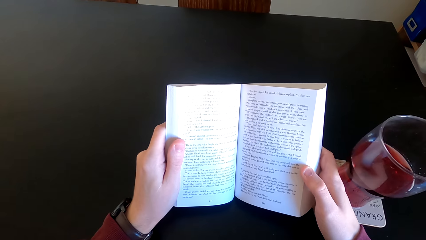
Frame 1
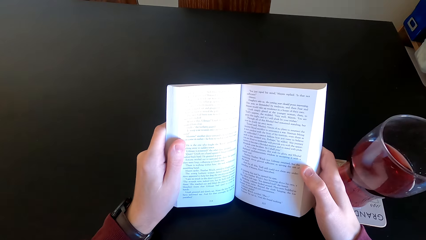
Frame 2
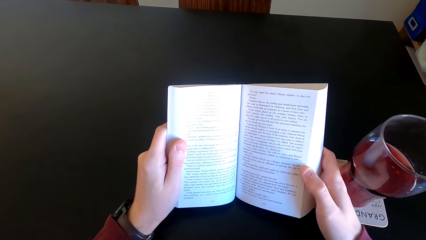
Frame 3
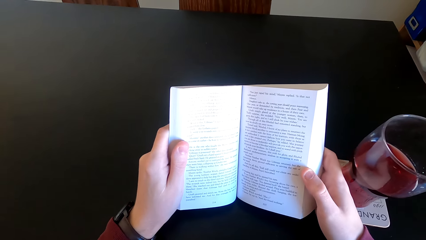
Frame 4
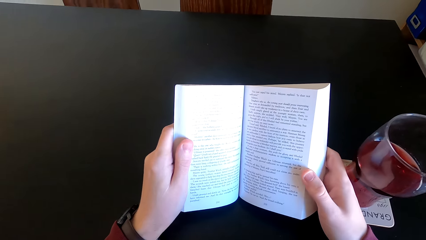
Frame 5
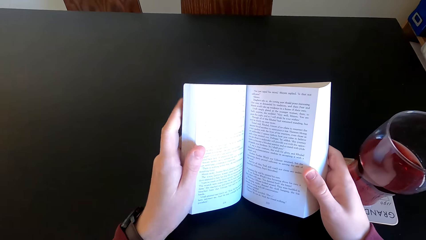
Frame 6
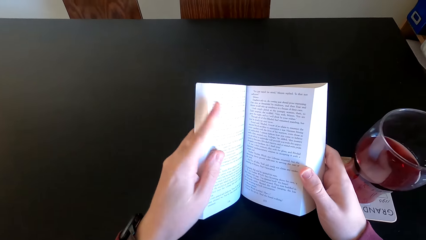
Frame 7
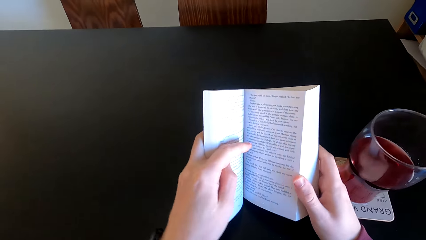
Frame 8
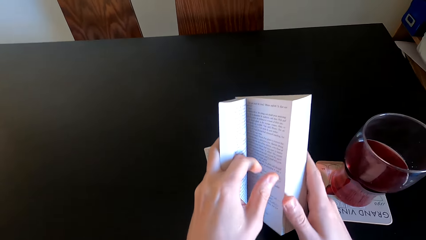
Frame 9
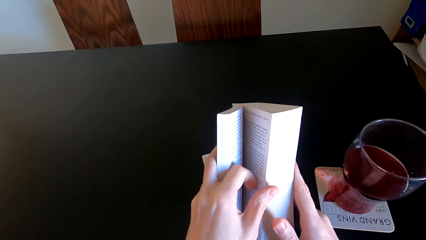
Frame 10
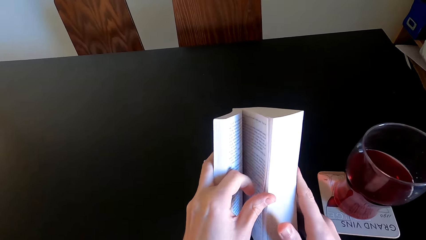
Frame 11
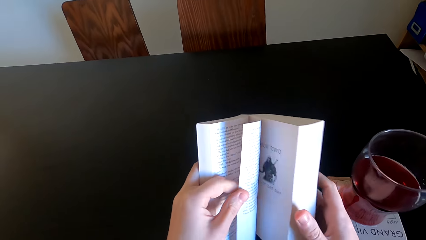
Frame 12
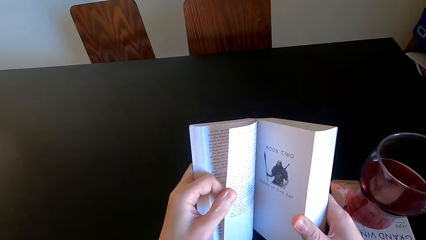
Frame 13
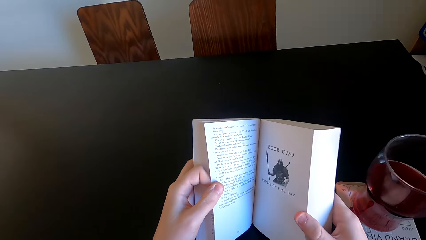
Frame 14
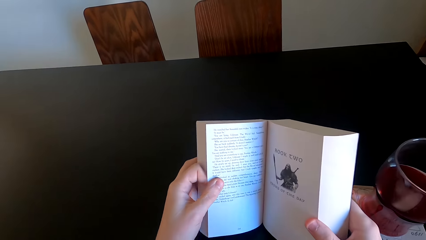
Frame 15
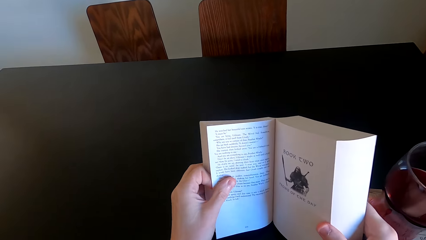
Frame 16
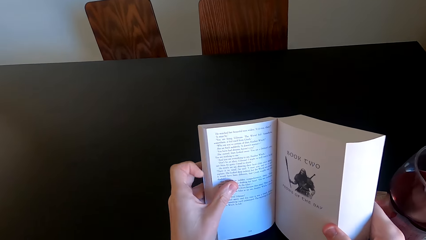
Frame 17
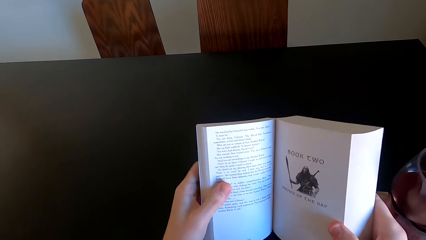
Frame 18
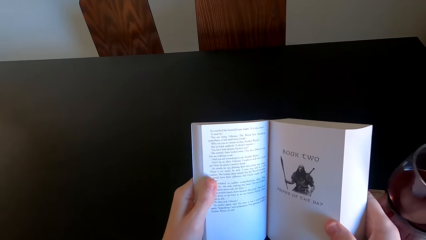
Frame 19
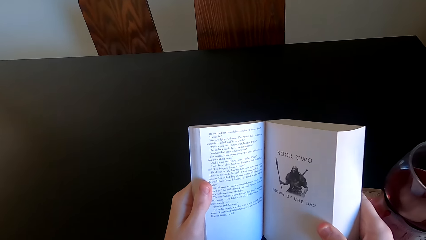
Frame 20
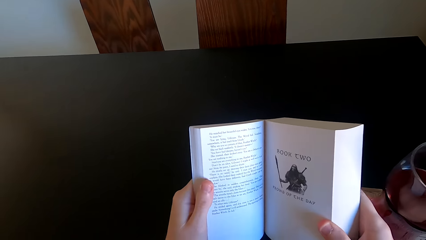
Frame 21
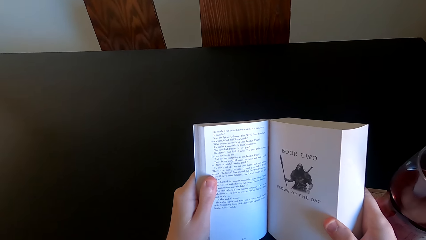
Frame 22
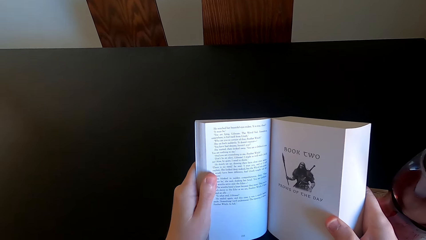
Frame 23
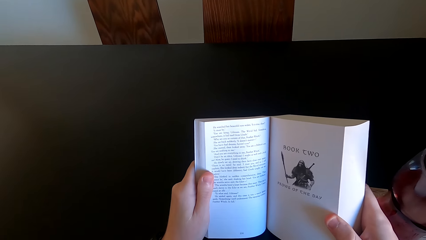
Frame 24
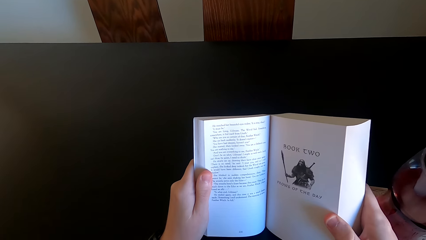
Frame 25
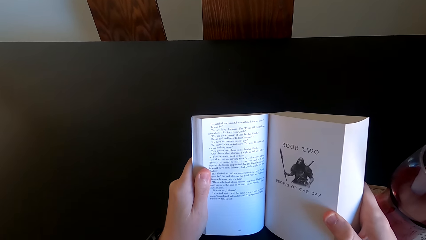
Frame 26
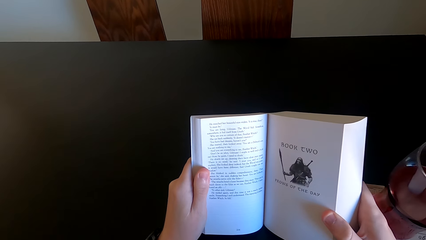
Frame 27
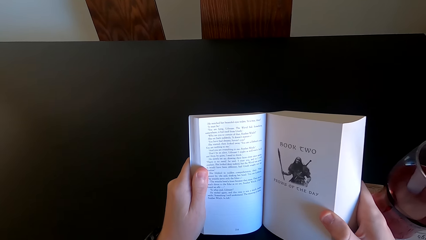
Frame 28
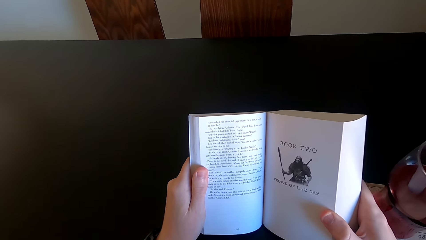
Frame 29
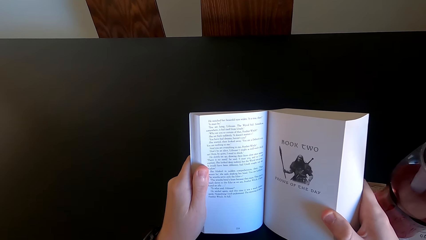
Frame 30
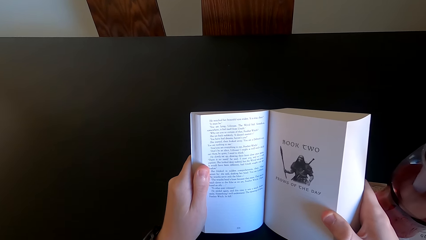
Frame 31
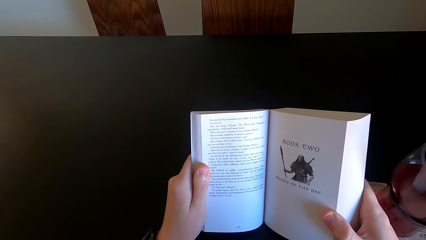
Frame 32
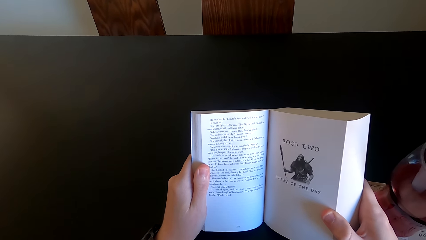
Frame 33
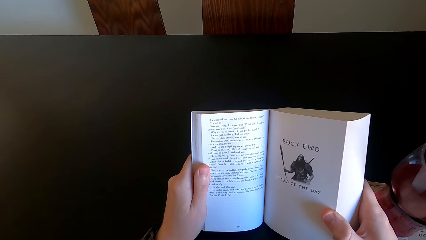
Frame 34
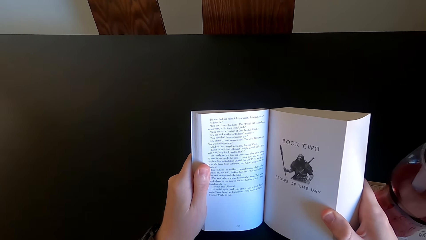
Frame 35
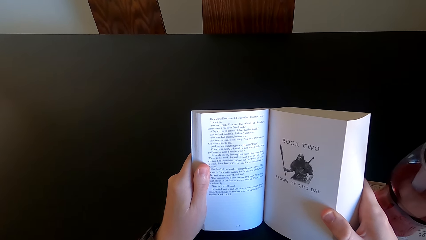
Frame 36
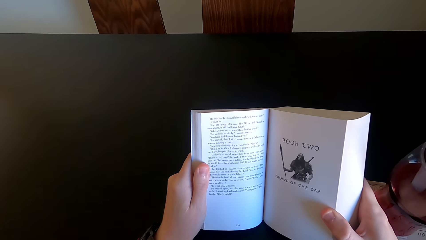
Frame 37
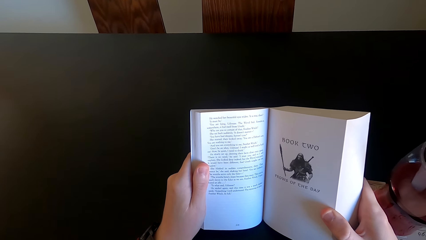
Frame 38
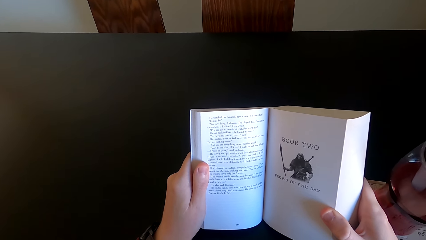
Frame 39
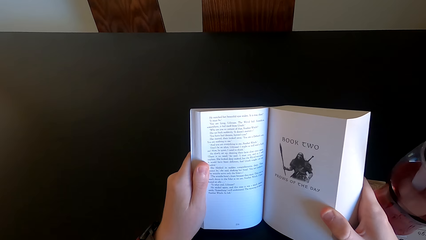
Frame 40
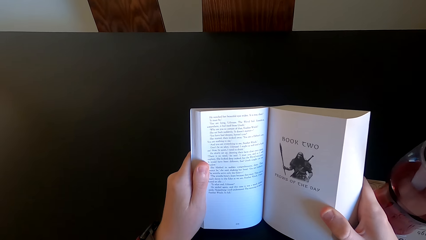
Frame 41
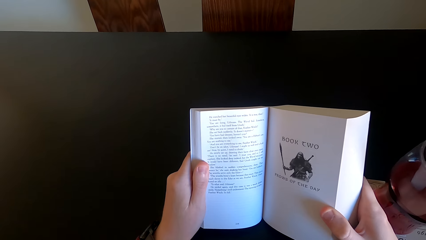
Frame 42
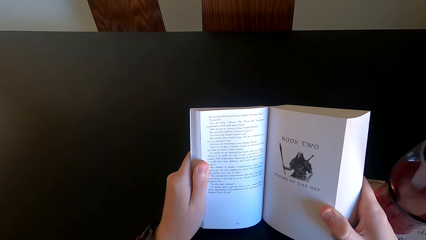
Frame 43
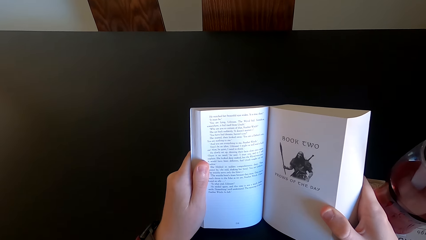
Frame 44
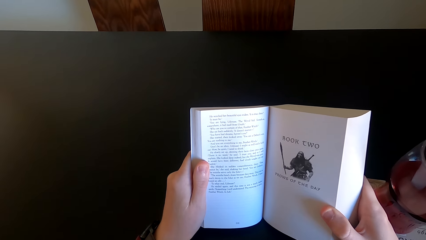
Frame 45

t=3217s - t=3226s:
The camera wearer turns the page. They read the page.

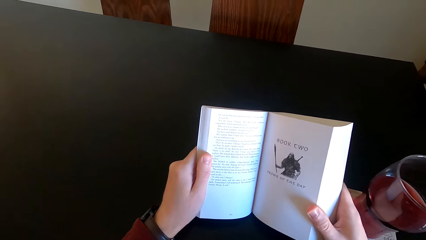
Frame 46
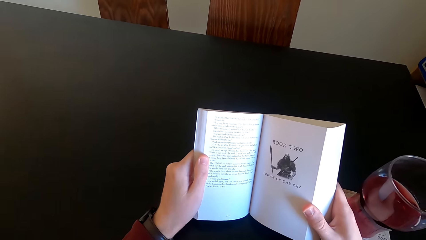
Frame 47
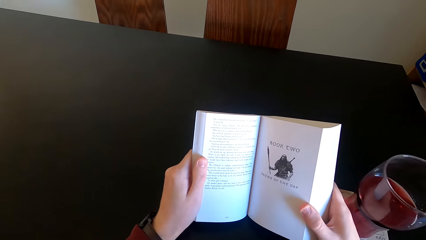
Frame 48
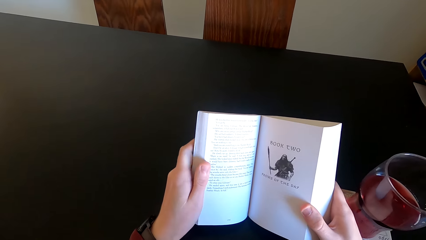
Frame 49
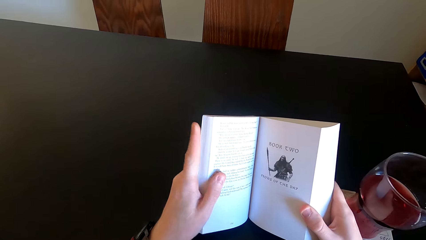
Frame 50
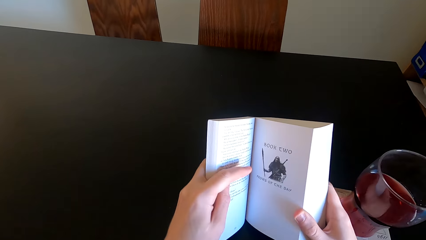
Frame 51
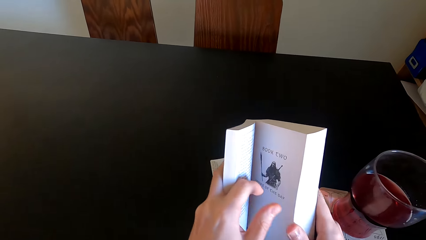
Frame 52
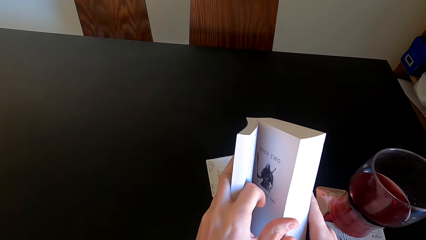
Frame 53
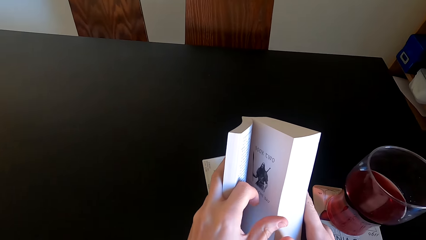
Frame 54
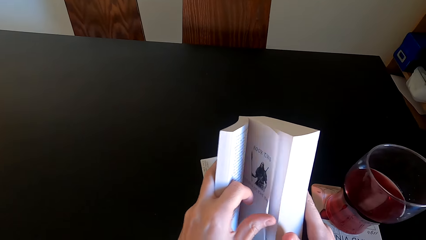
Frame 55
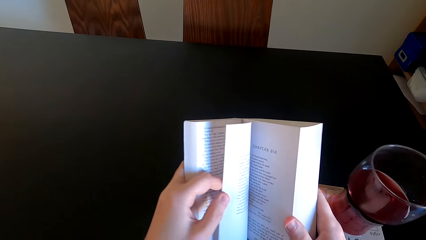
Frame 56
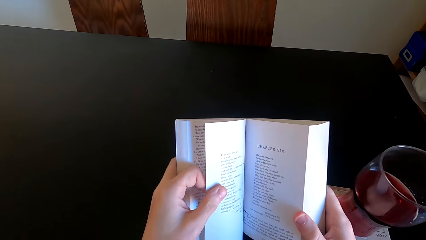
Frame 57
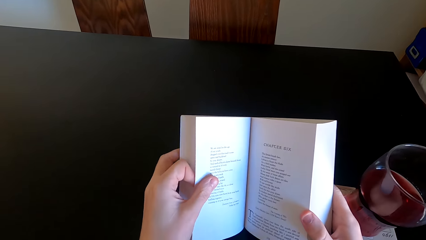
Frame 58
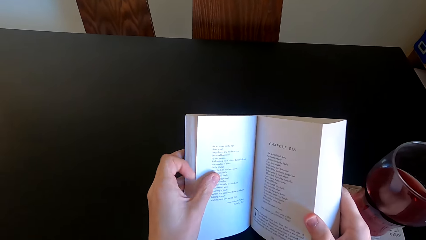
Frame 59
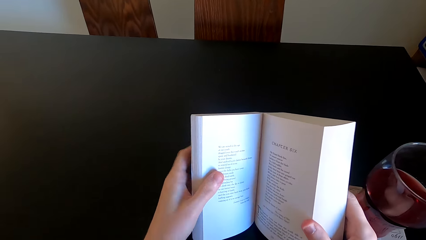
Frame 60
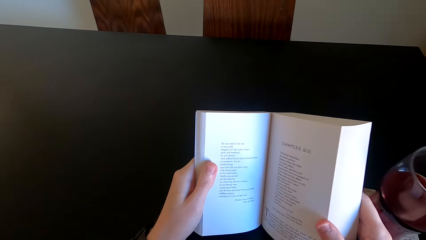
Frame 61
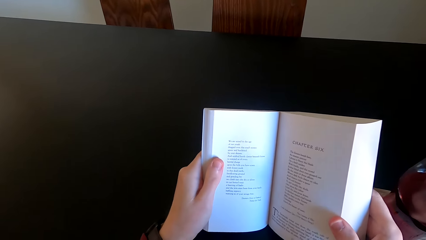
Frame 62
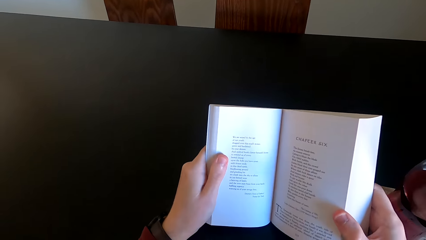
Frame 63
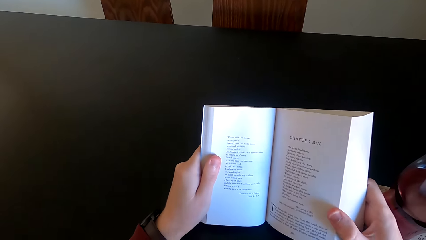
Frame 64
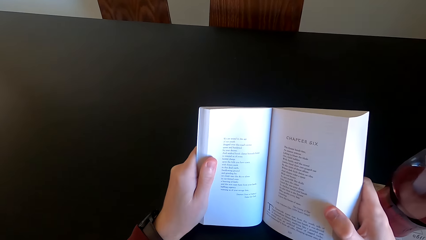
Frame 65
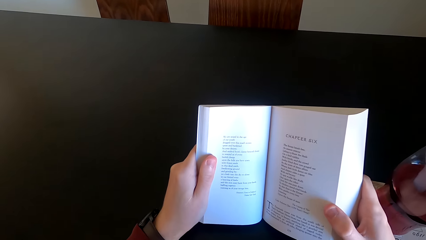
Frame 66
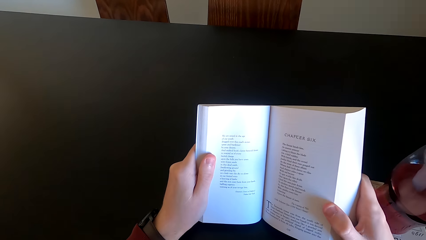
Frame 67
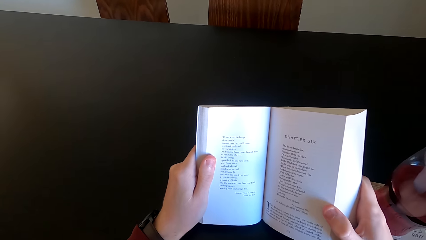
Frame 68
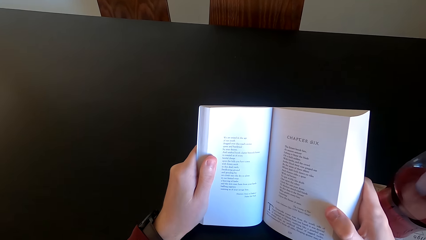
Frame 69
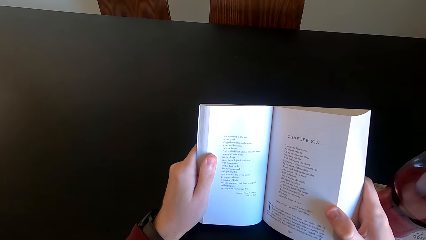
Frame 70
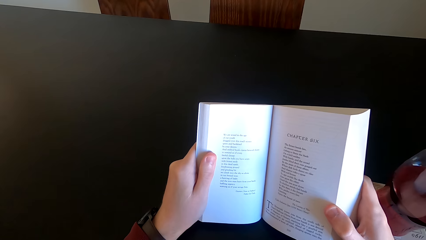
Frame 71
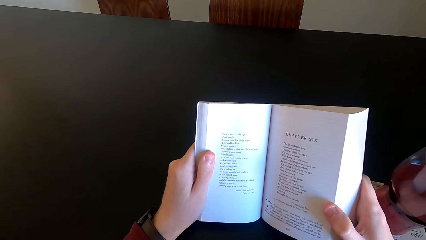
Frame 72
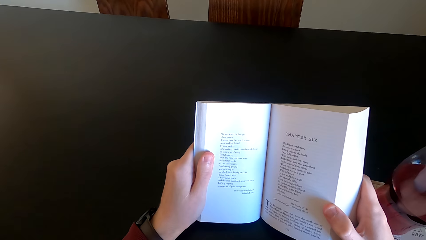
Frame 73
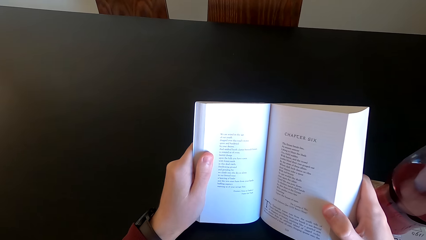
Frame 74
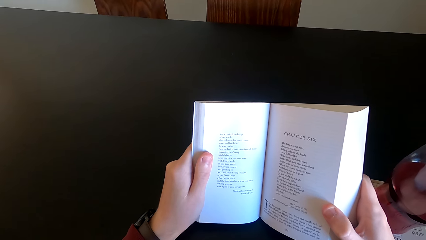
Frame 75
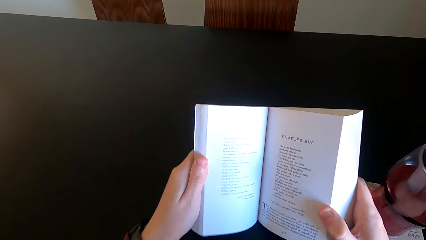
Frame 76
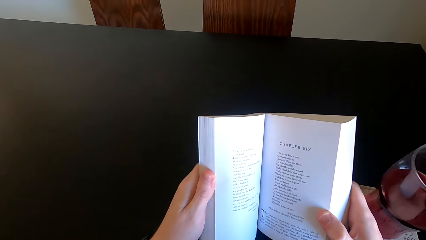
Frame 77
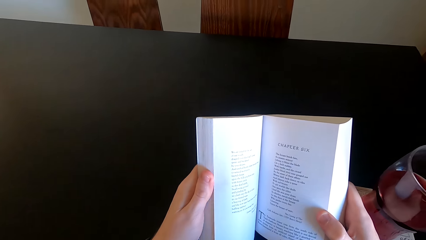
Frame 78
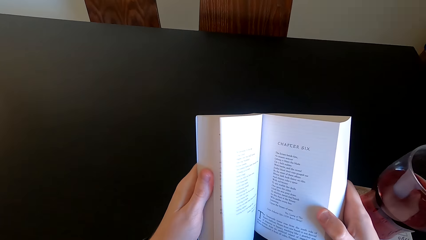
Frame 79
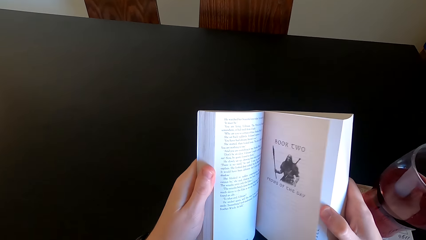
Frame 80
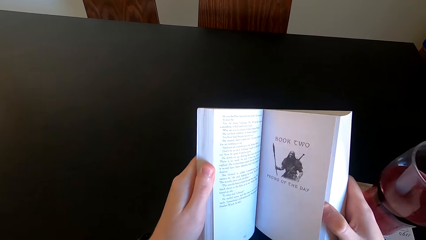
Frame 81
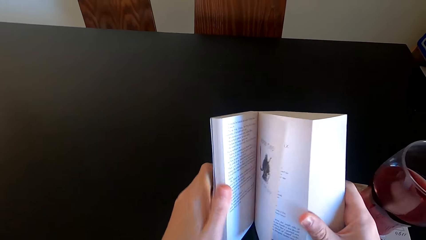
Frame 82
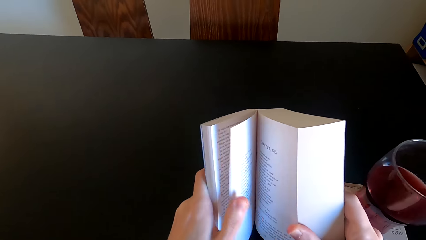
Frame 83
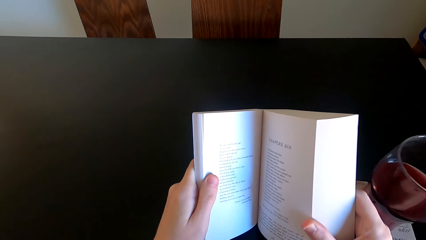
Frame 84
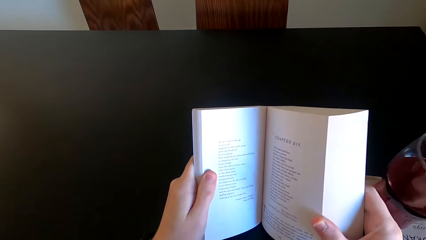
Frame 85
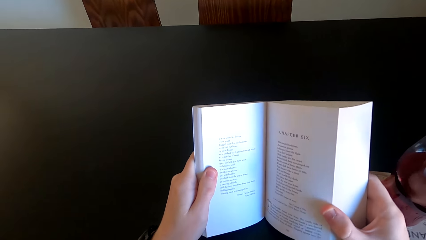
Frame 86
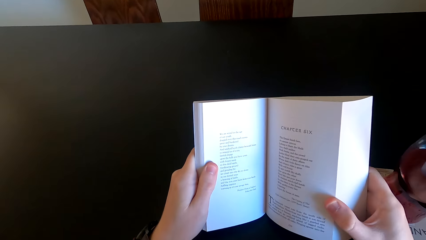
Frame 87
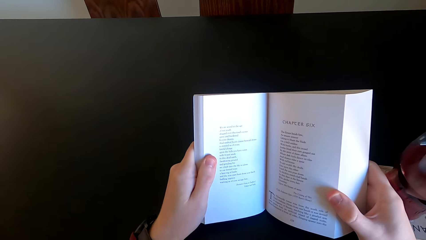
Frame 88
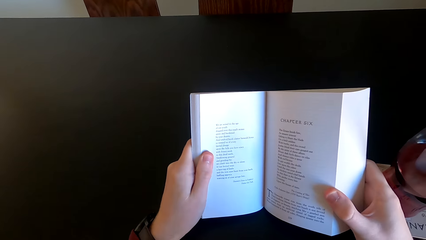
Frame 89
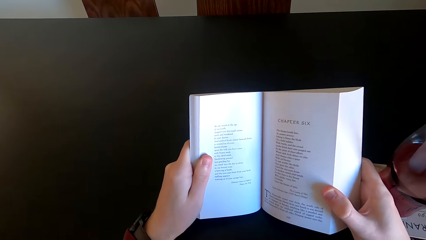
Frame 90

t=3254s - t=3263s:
The camera wearer turns the page. They read the page. They flip the page. They read the page.
